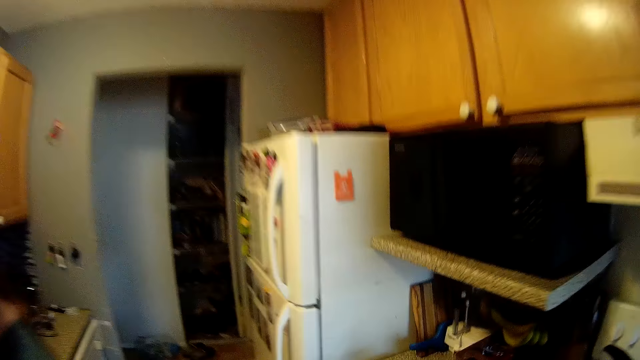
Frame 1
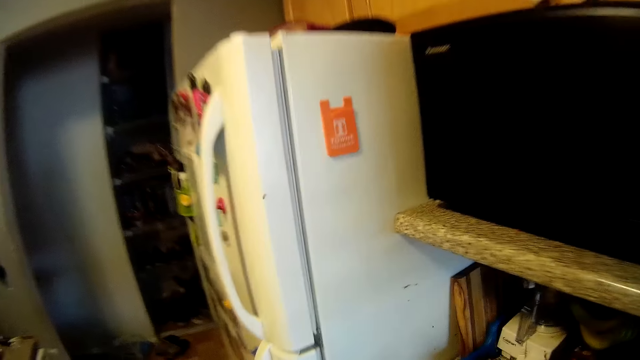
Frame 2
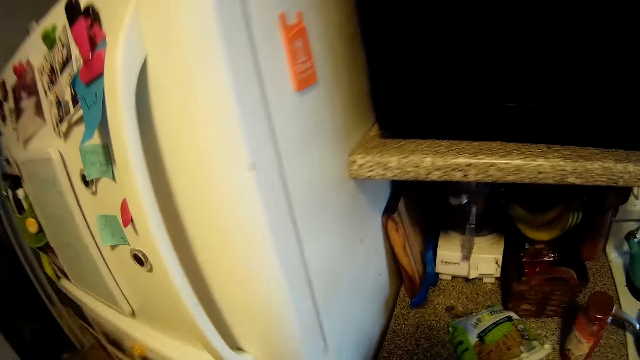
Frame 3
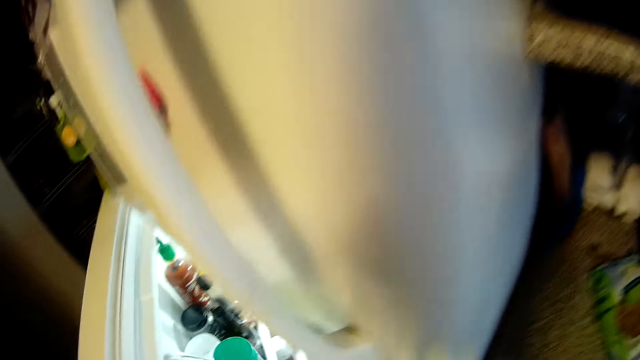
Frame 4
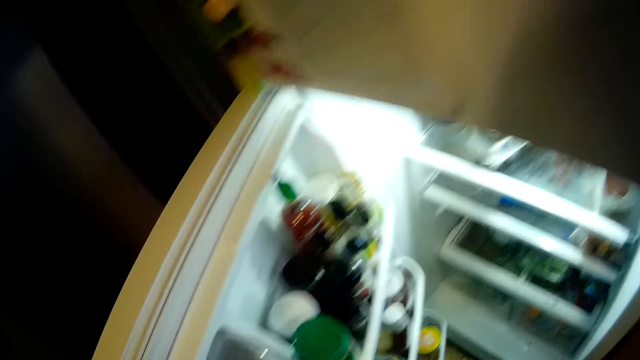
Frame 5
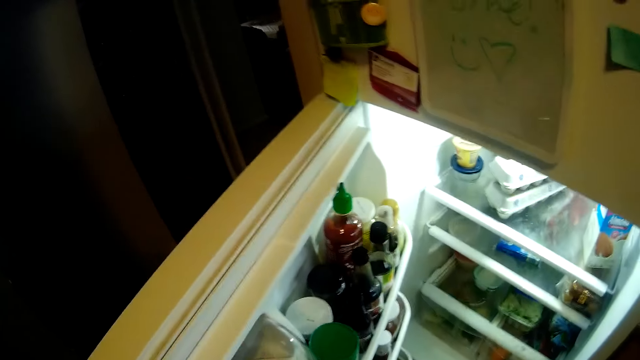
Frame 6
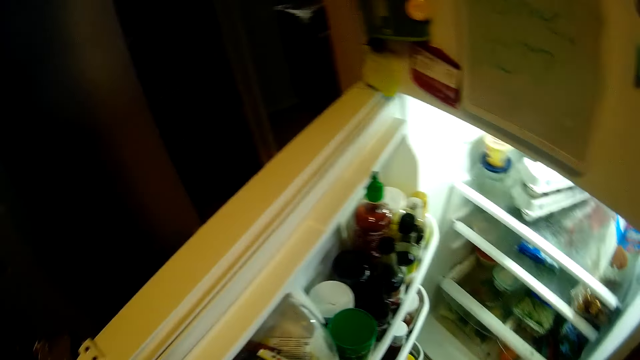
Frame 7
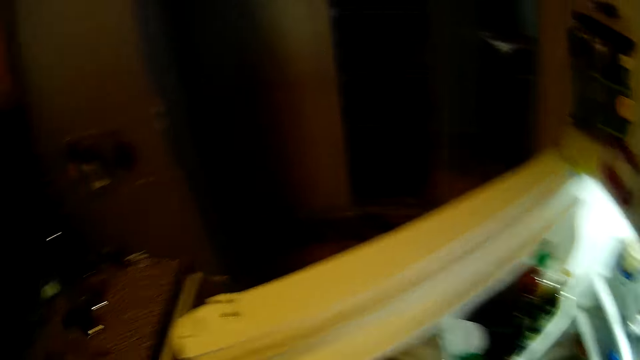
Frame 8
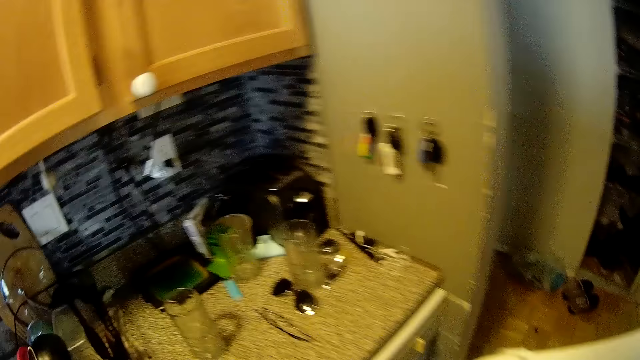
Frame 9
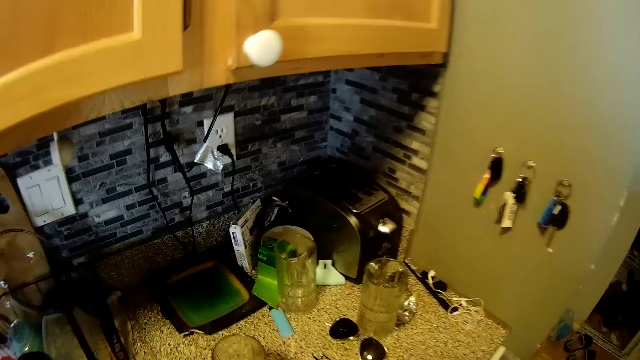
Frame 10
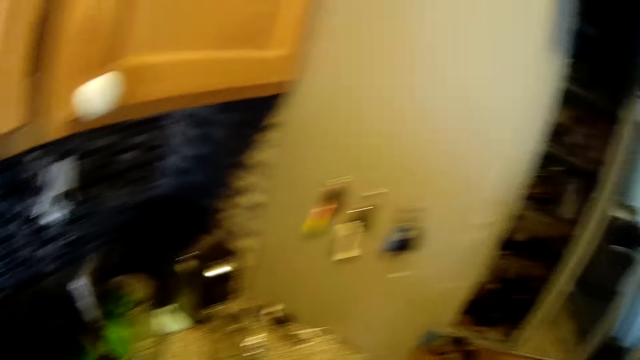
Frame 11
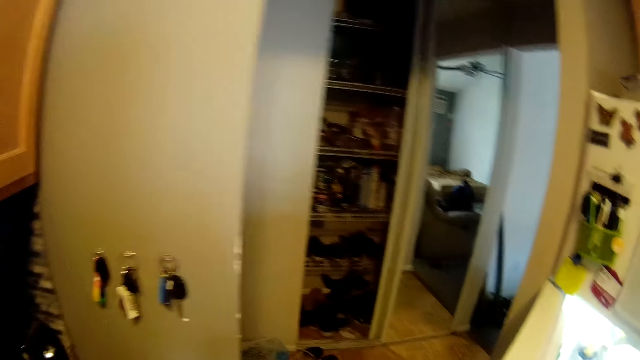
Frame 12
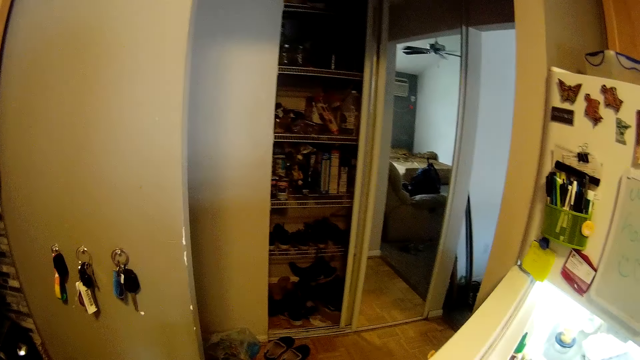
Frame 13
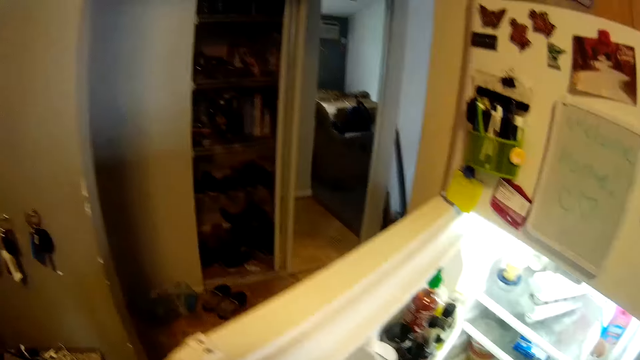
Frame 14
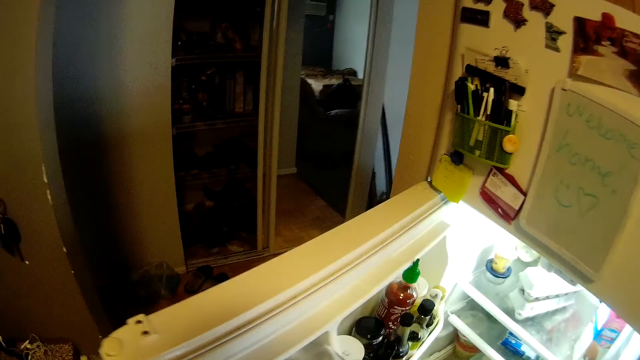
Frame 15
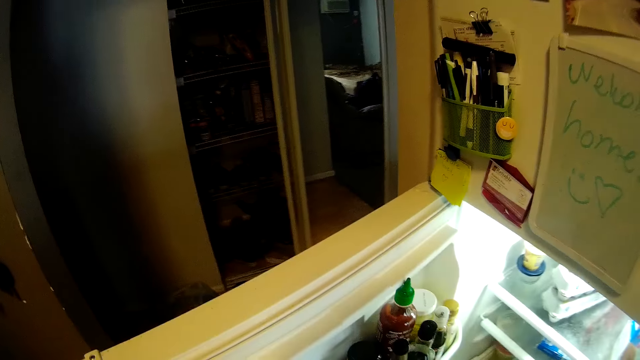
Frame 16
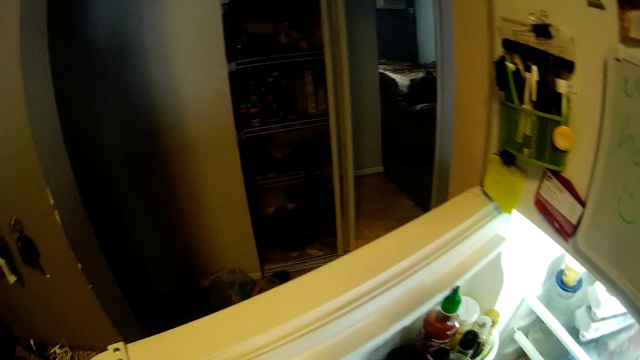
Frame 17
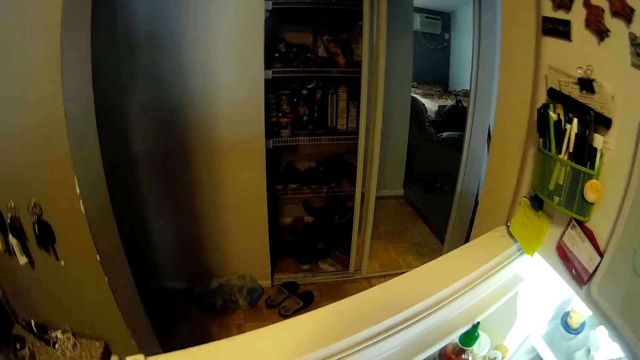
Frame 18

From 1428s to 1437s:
The camera wearer opens the bottom door of the fridge with his left hand. He turns to the other side.

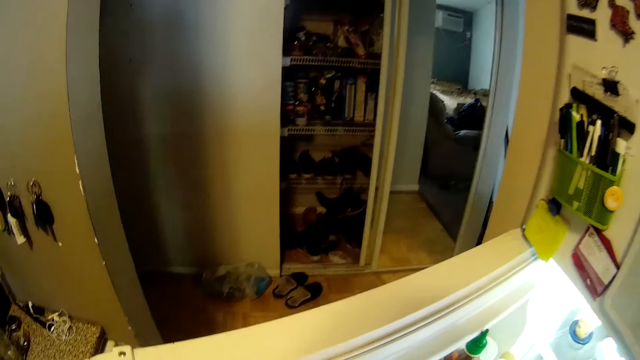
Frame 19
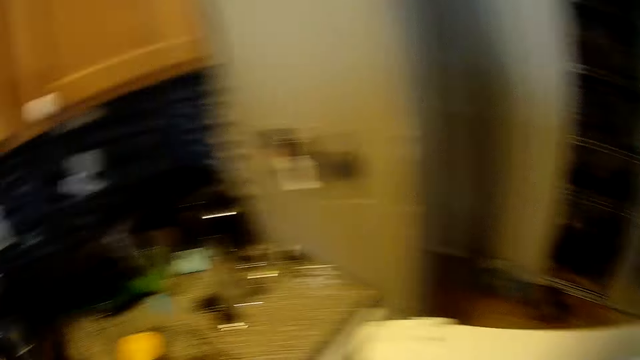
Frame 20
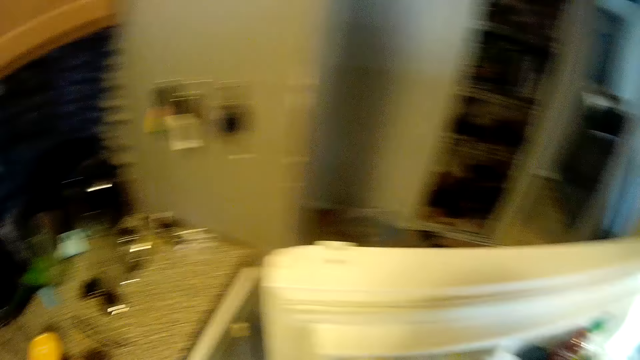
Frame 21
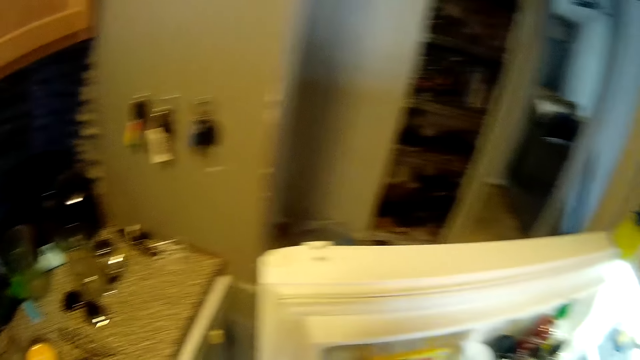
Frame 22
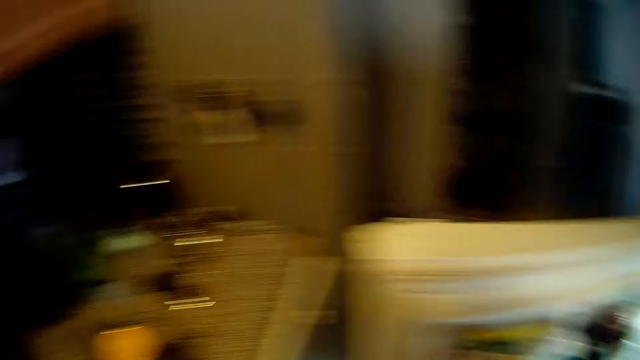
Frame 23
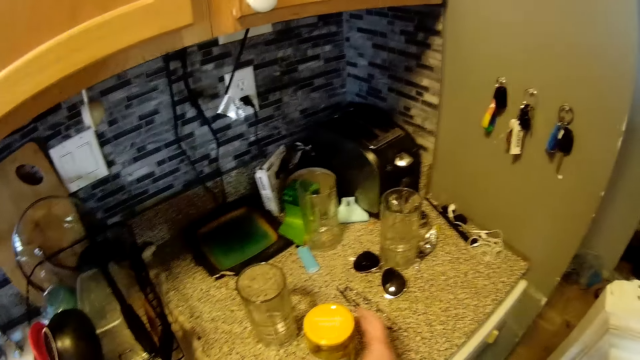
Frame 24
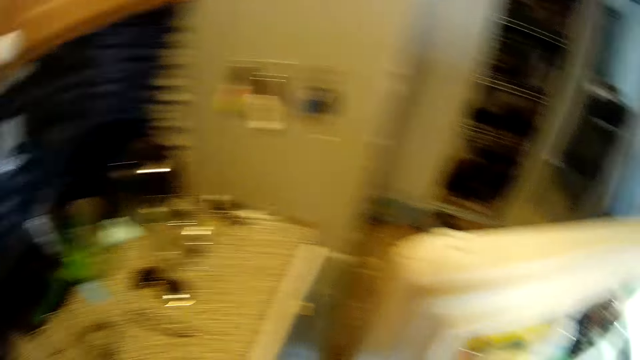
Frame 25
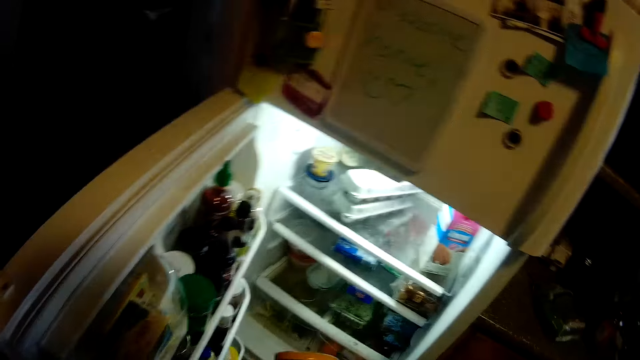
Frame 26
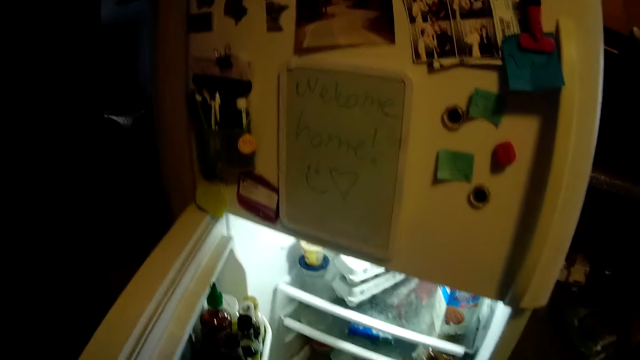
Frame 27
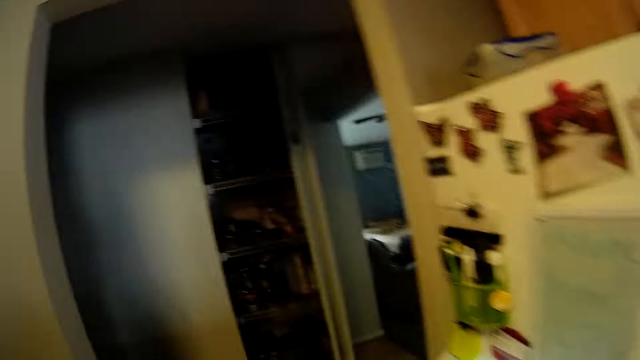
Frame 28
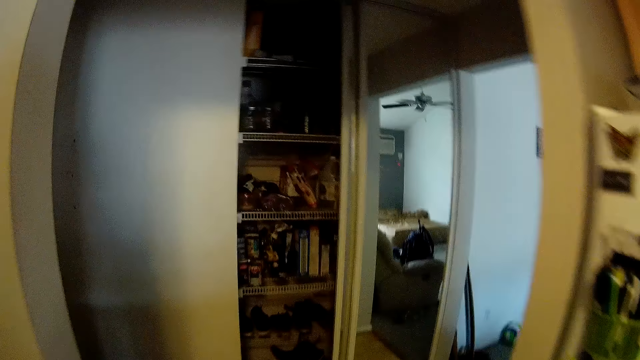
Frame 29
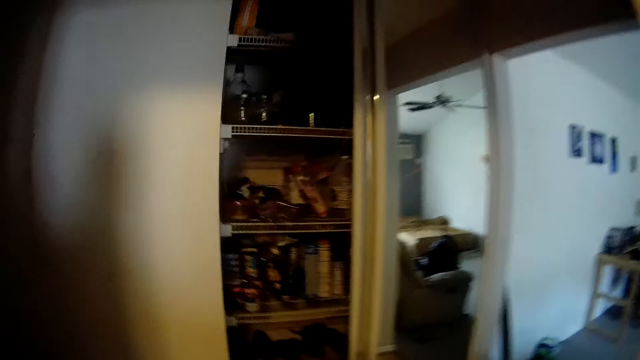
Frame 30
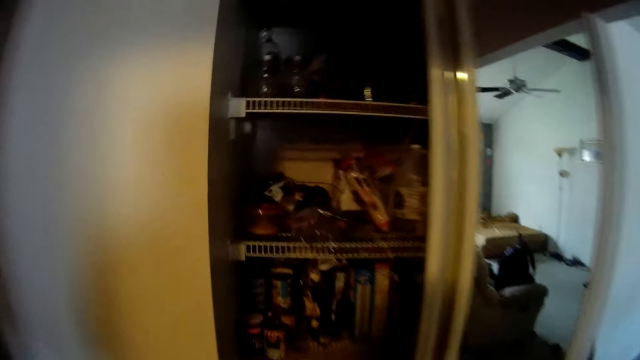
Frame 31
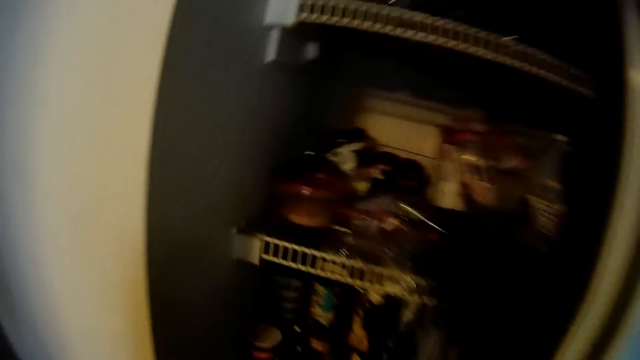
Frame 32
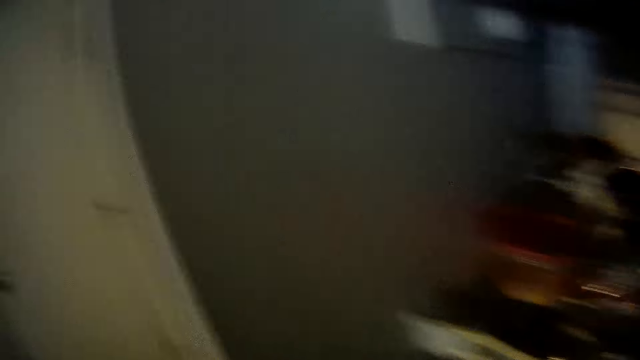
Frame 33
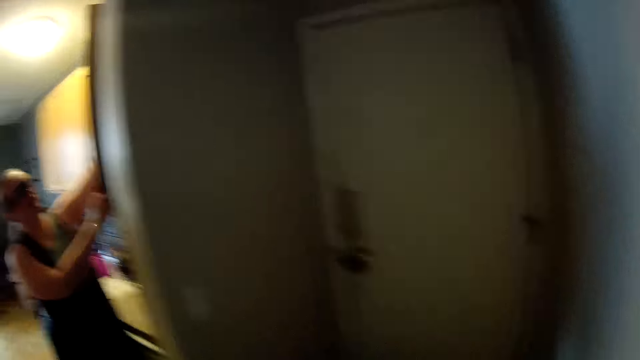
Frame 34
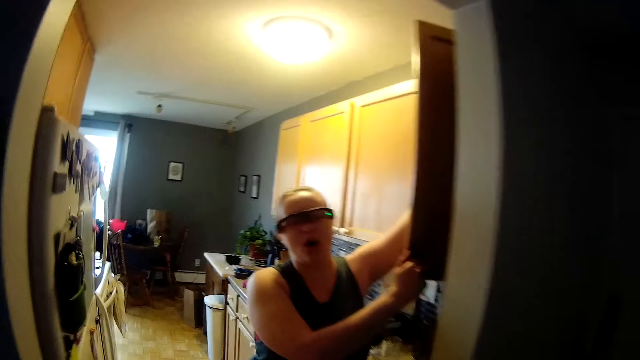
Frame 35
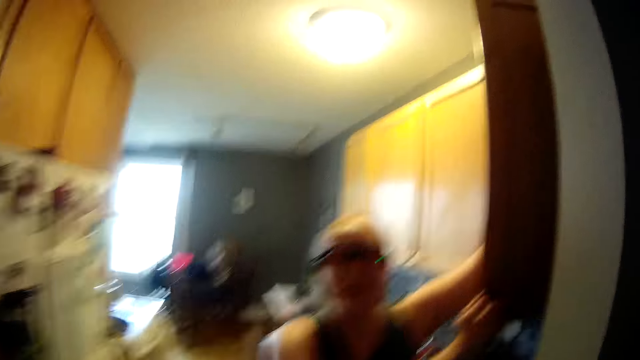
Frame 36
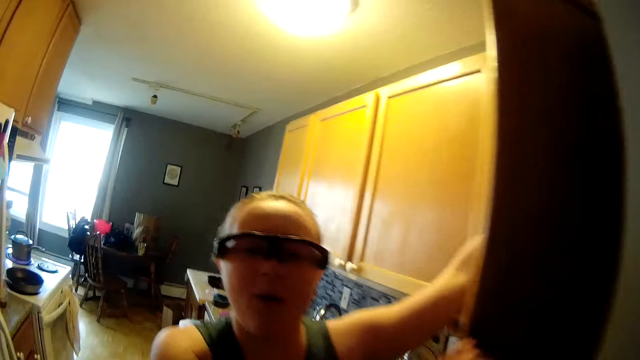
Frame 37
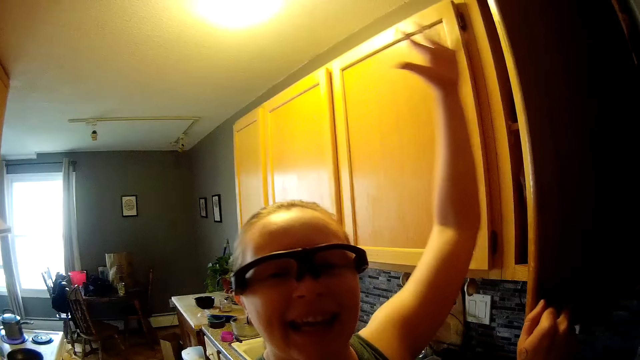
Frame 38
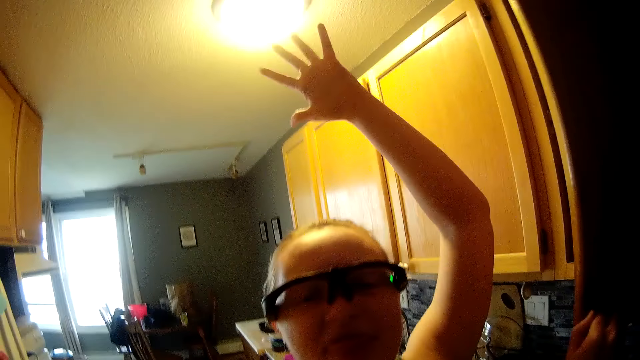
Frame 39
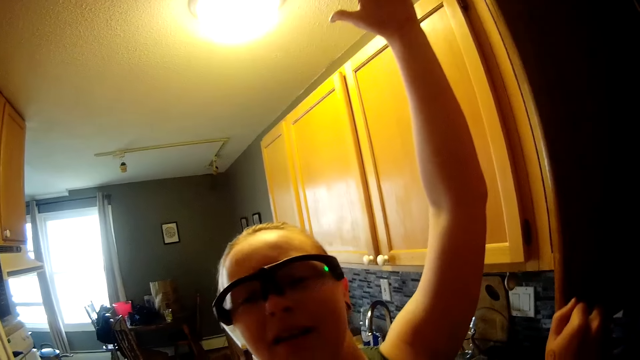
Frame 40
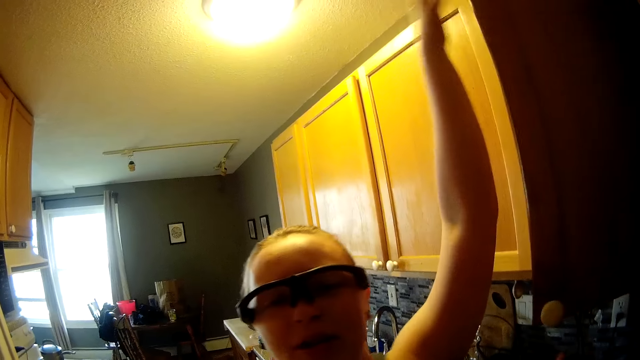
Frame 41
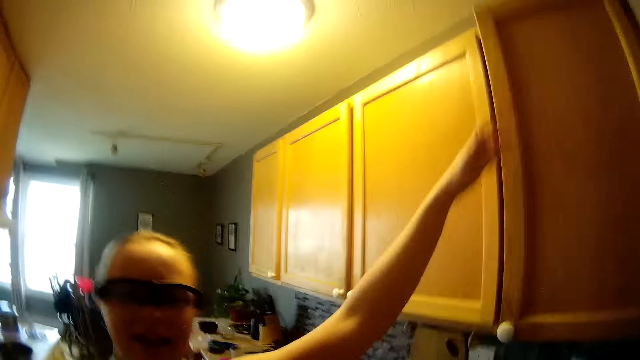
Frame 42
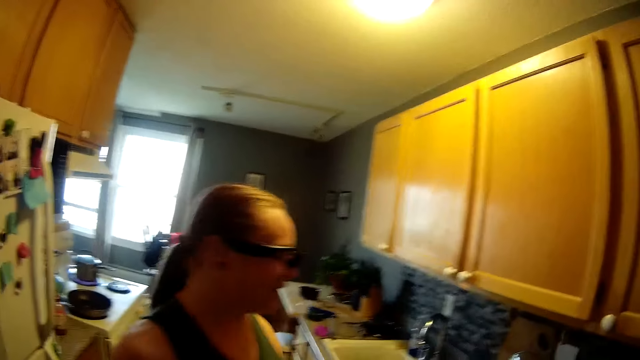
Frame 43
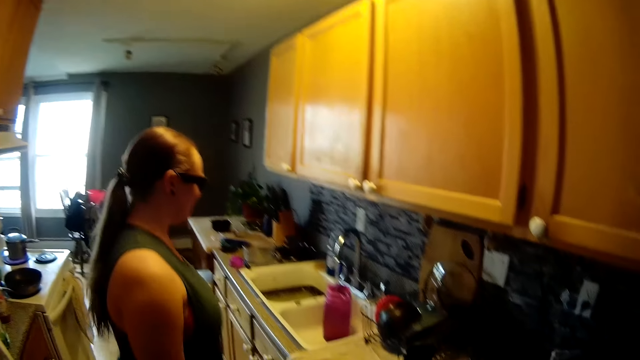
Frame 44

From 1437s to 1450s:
The camera wearer looks around. He picks up a jar on the kitchen counter with his right hand. He places something in the refrigerator. He walks out of the kitchen into the pantry, to the hallway shelf. The woman places a plate in a kitchen cabinet with her left hand. The camera wearer walks back to the kitchen. He looks at the woman. The woman closes the kitchen cabinet with both hands.
